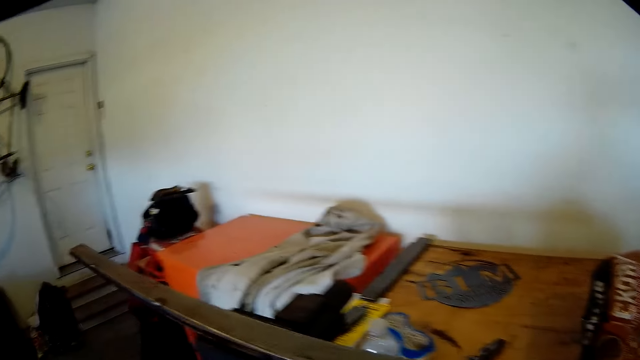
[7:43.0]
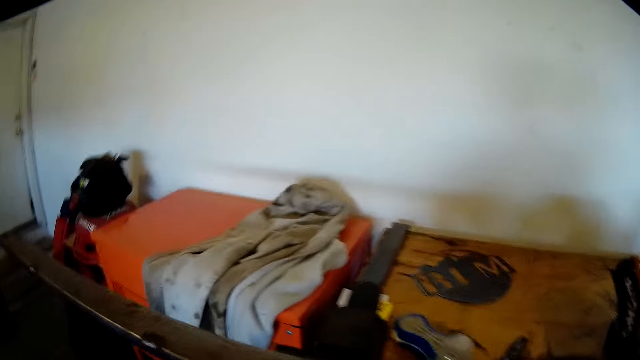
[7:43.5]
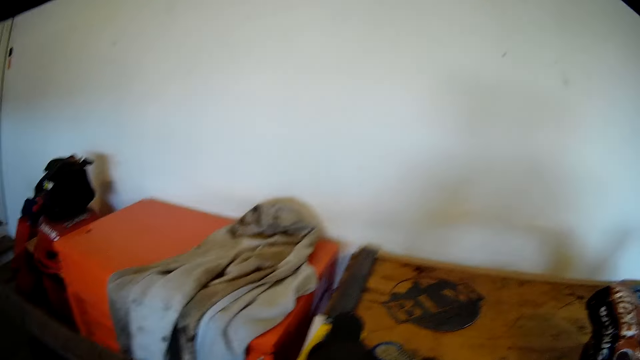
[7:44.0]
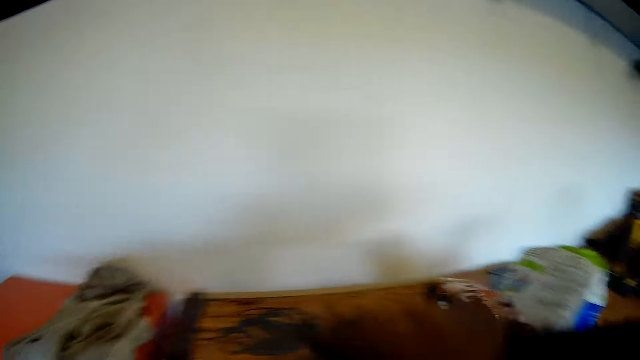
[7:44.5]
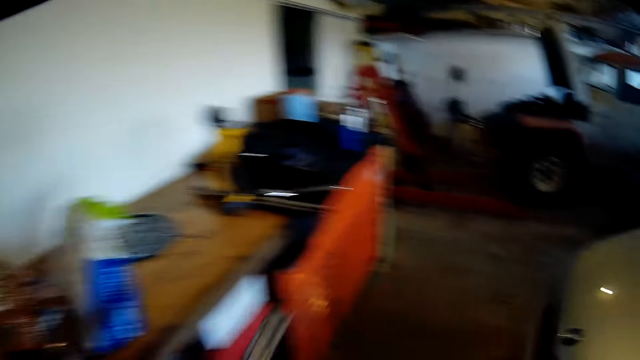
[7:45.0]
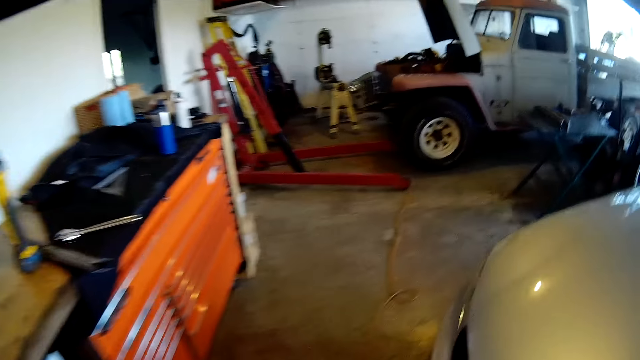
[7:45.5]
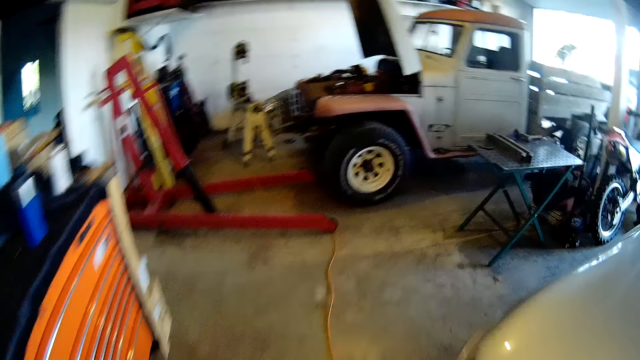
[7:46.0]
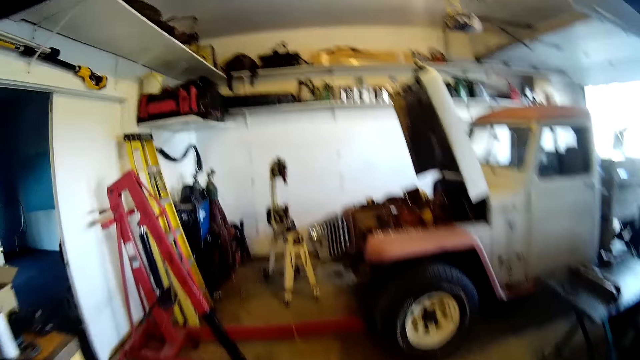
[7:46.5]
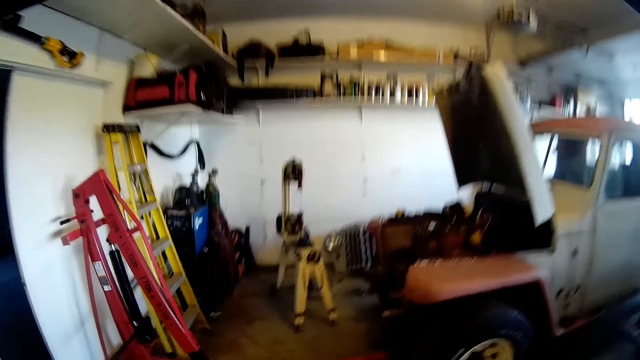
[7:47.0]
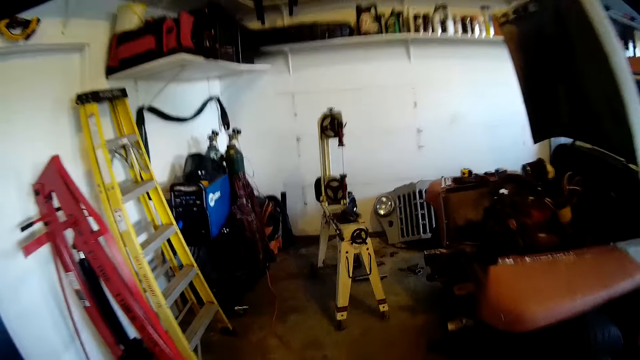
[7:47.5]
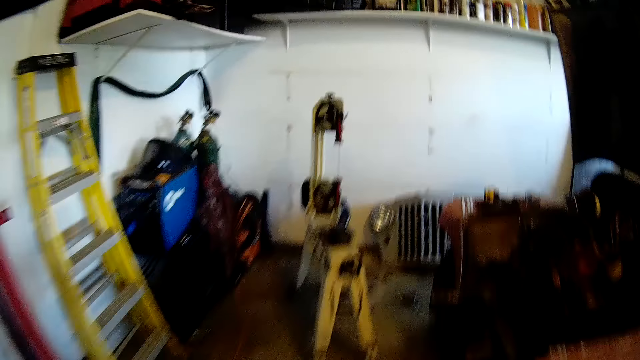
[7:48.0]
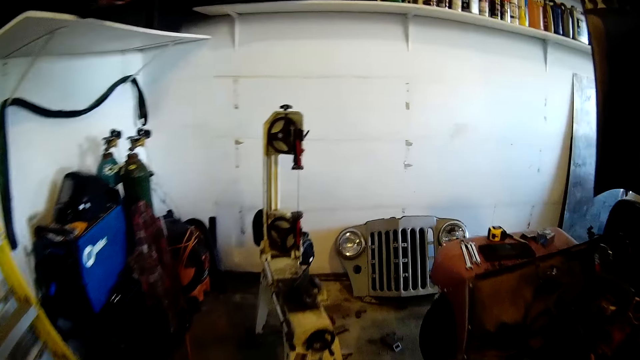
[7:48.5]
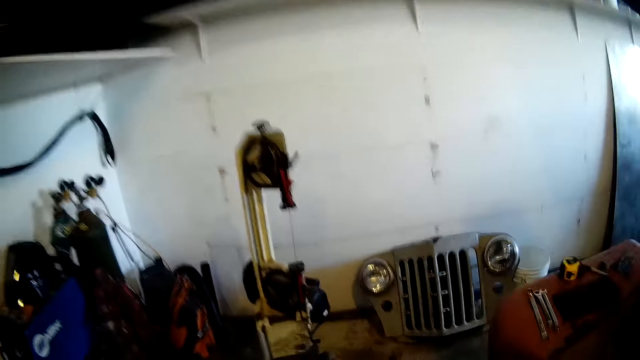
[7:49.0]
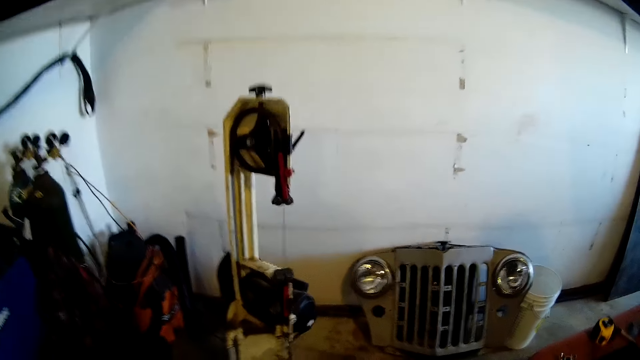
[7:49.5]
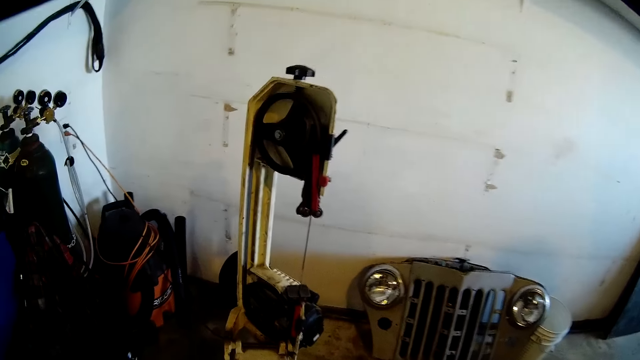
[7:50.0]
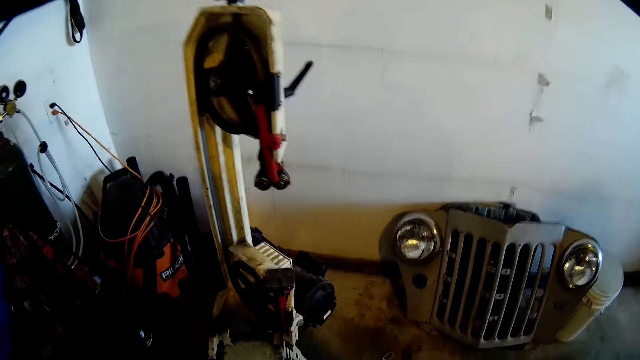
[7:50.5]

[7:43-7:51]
The camera wearer drops the grinder on the bench. He unclamps the metal from the clamp. He picks up the metal from the table with his right hand. He carries the metal to the electric saw in the workshop. He moves towards the vertical band sawing machine.

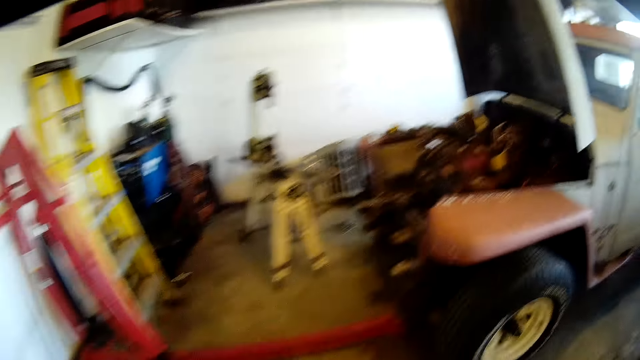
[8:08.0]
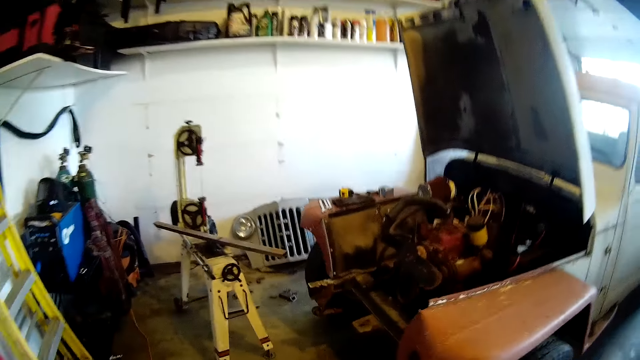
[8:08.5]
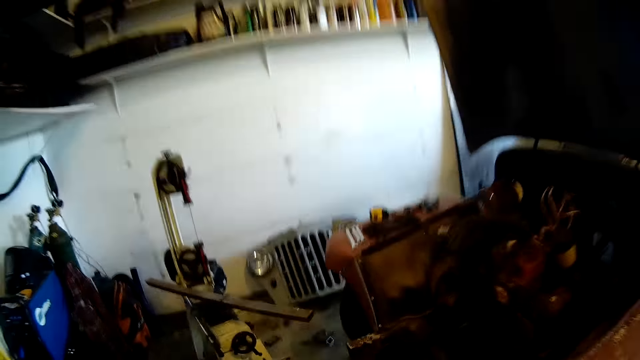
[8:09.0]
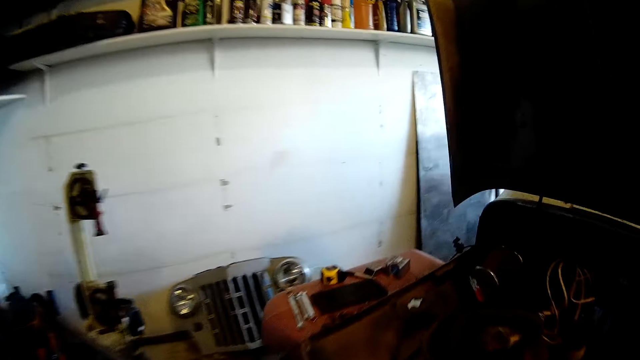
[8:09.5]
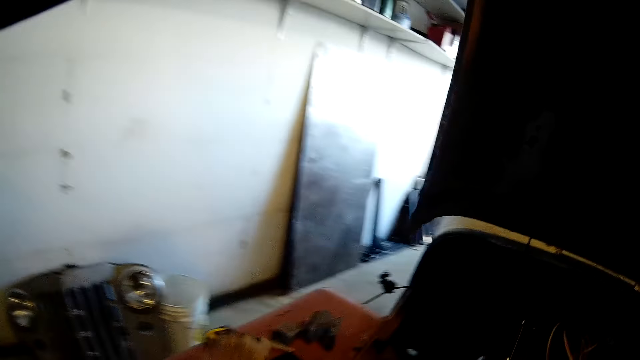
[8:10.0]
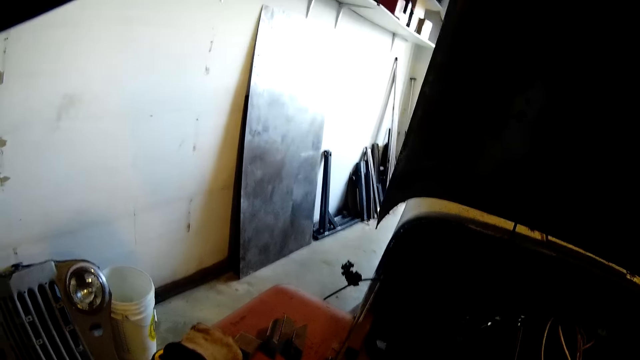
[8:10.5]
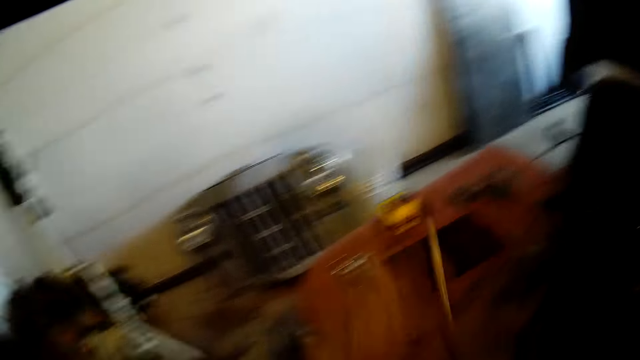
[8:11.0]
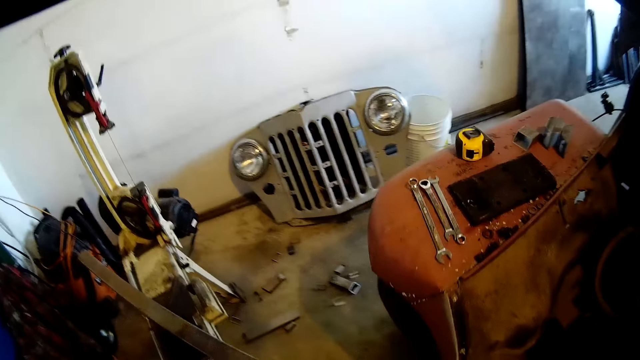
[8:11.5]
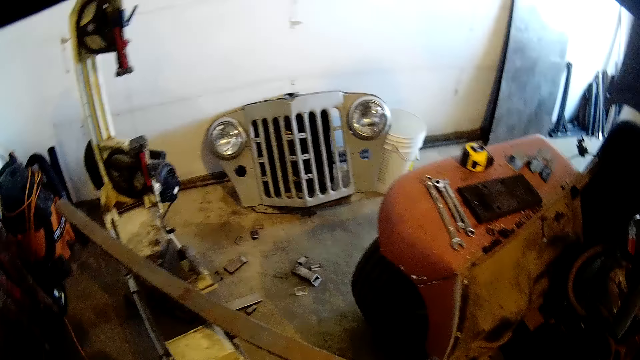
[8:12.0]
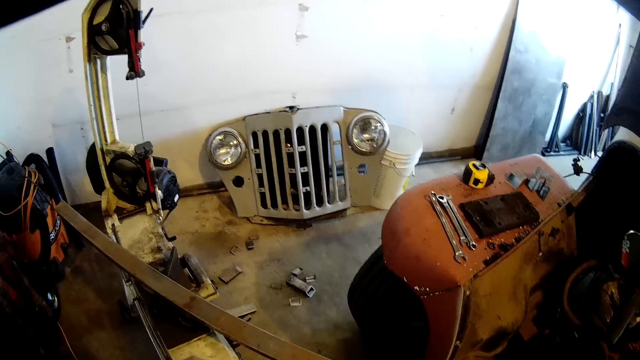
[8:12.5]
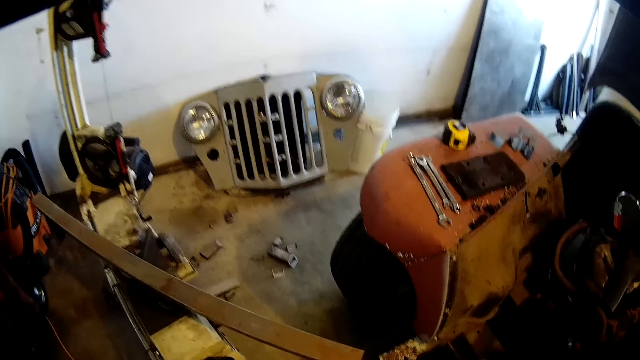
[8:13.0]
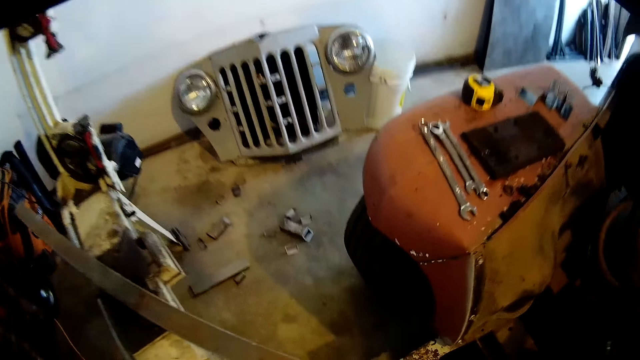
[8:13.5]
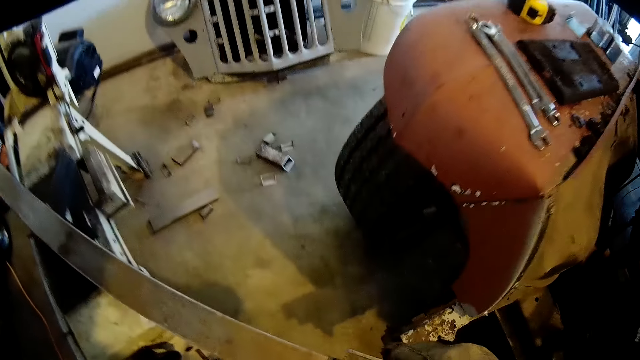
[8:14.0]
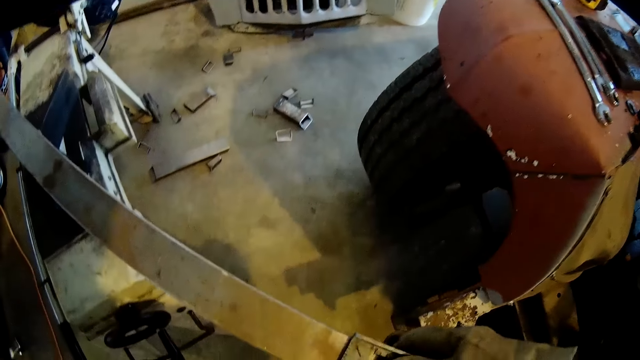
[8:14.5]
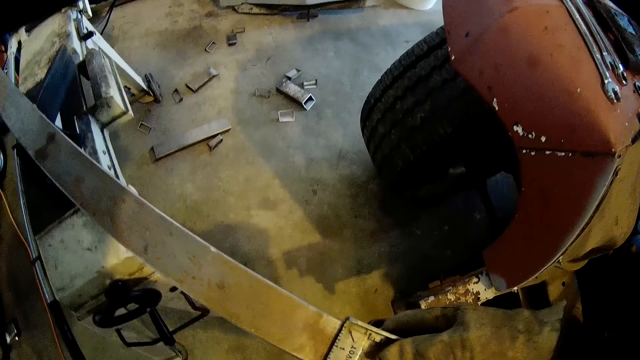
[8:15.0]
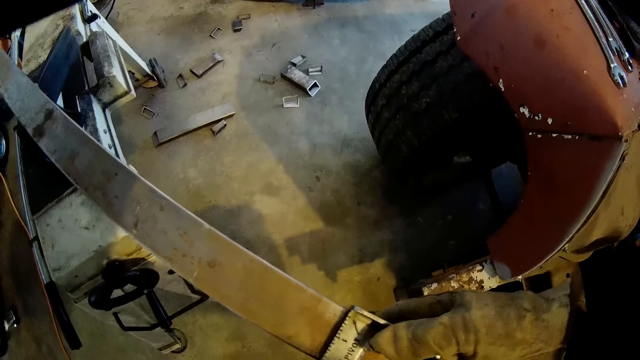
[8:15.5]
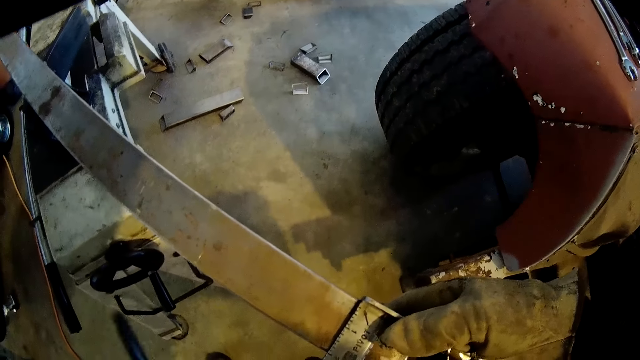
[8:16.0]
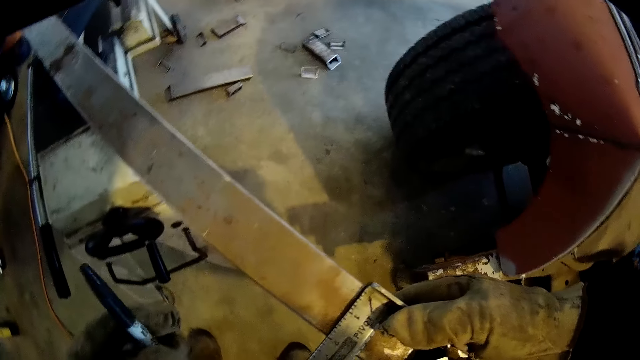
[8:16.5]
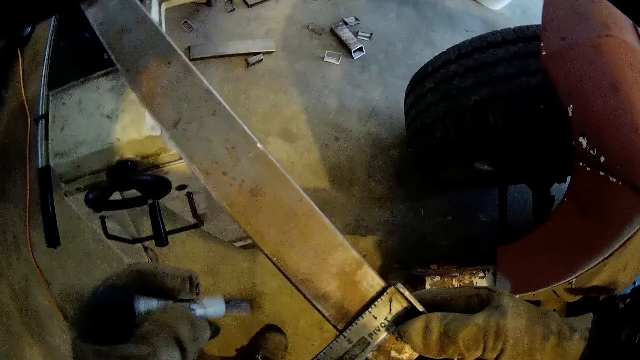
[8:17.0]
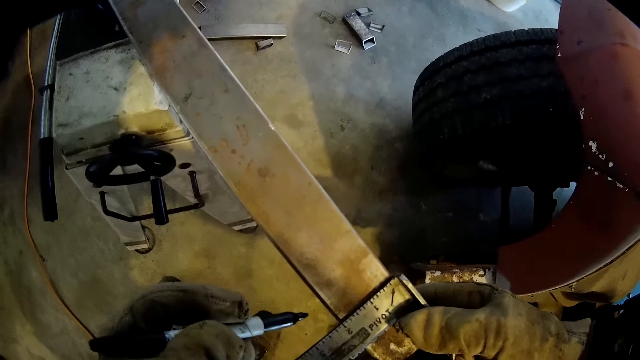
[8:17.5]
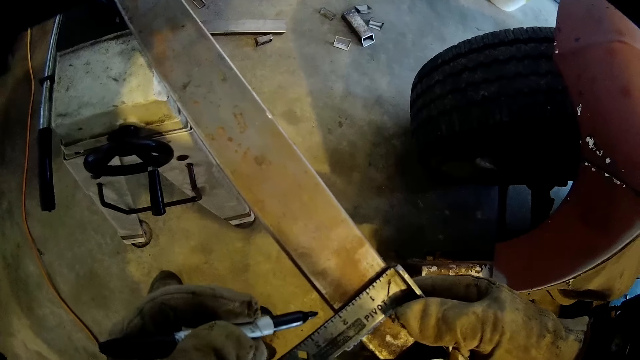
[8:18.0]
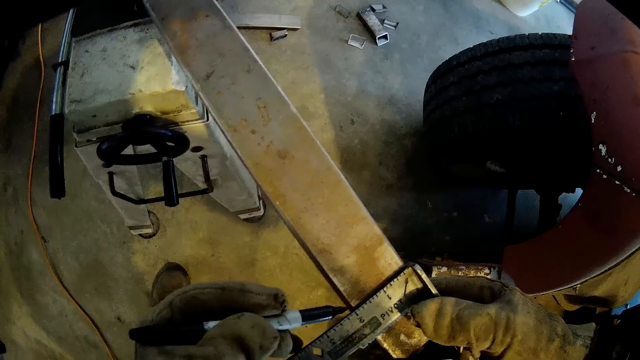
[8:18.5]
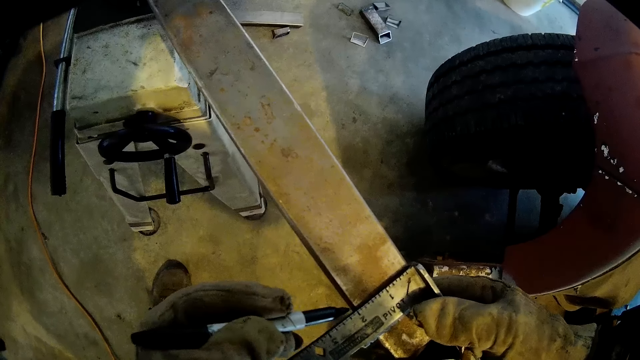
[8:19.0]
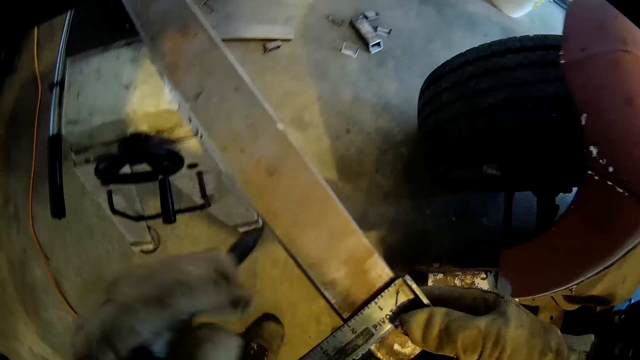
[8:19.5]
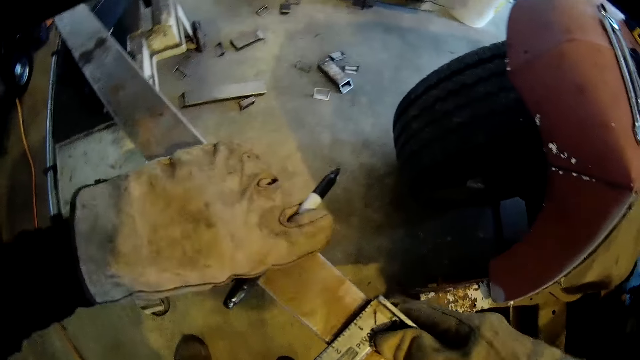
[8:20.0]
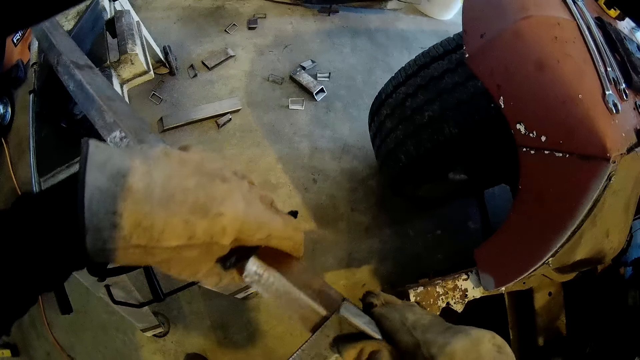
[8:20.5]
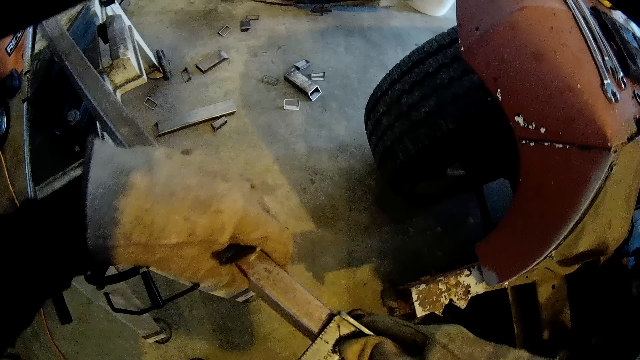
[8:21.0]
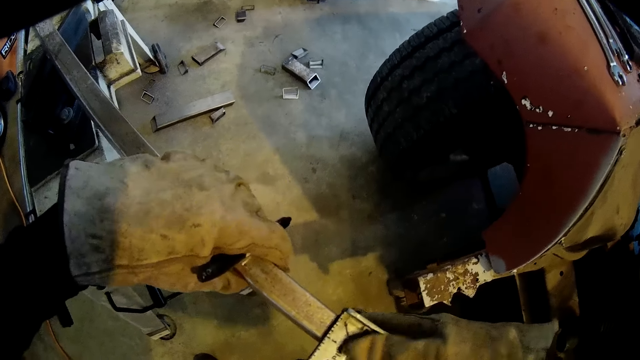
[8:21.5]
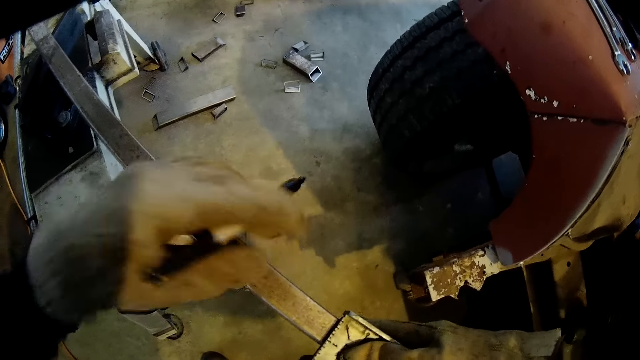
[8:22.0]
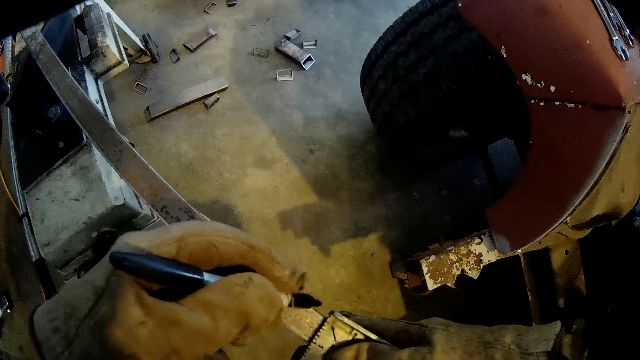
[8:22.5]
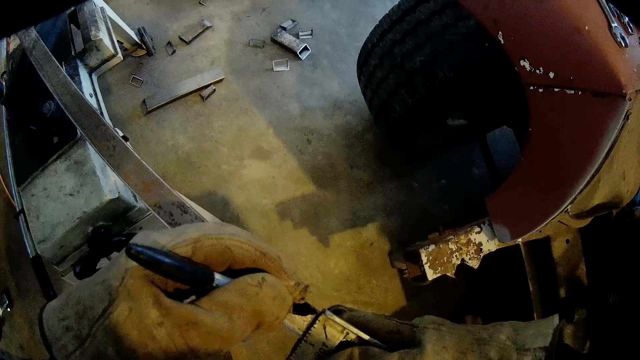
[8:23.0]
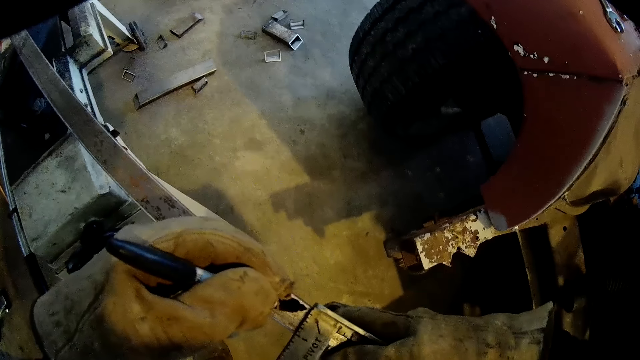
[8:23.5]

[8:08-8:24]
The camera wearer moves towards the vertical band sawing machine. He takes a marker pen from the car in the workshop. He takes metal measurements with a square ruler on the saw. He places a meter rule on the metal with both hands. He holds the marker with his left hand. He marks a point on the metal with the marker in his left hand. He turns the metal on the saw table with his left hand. He places the meter rule on the metal with his right hand. He takes metal measurements with the square ruler. He marks a point on the metal with the marker in his left hand.
